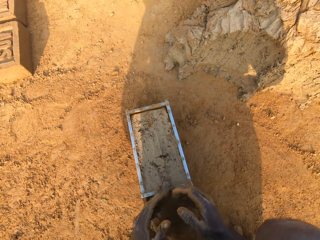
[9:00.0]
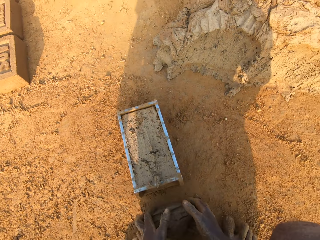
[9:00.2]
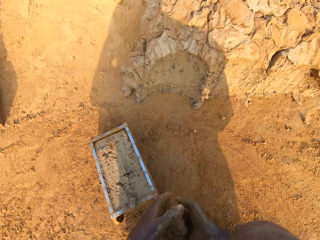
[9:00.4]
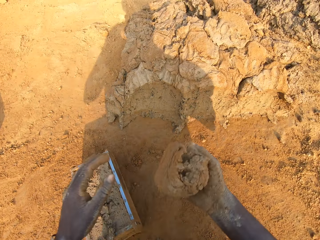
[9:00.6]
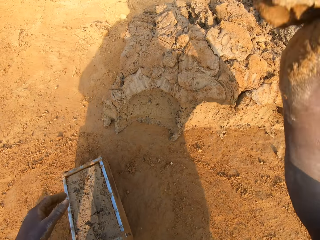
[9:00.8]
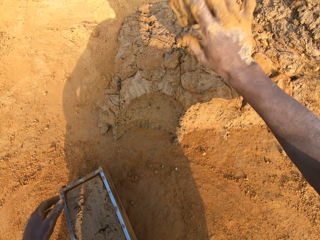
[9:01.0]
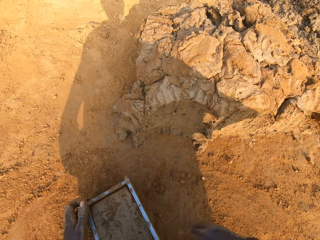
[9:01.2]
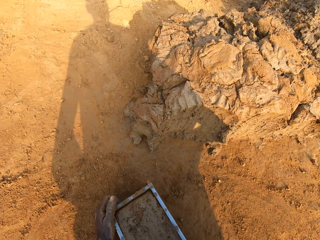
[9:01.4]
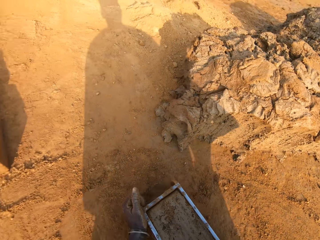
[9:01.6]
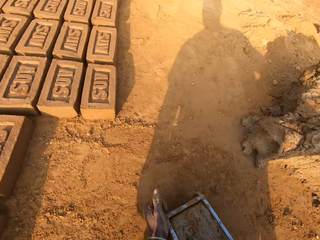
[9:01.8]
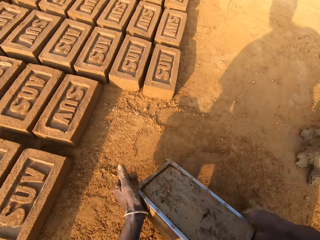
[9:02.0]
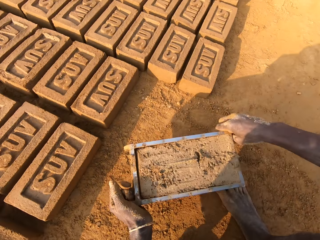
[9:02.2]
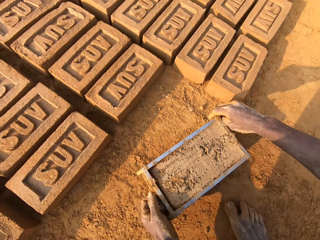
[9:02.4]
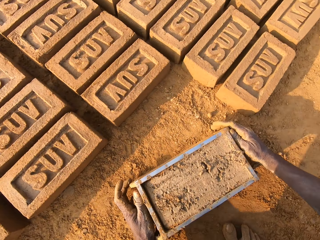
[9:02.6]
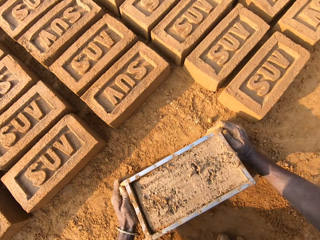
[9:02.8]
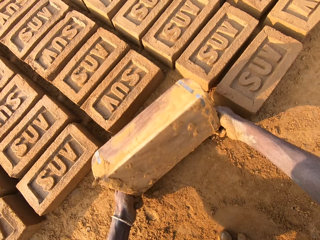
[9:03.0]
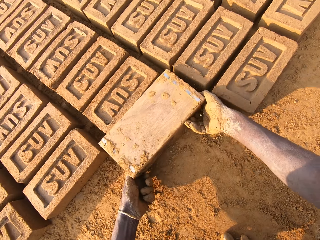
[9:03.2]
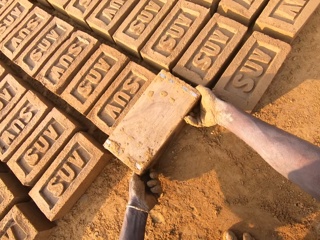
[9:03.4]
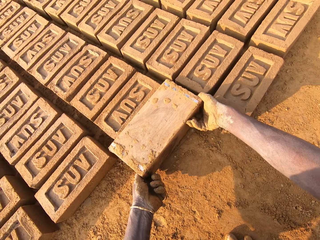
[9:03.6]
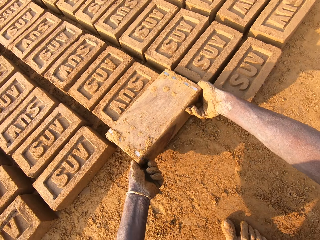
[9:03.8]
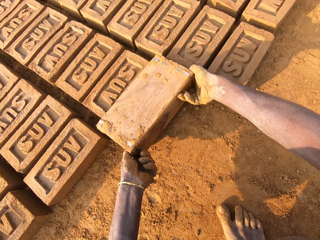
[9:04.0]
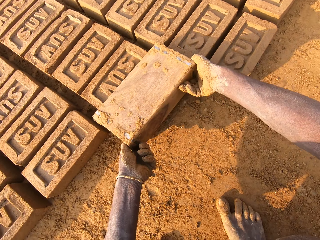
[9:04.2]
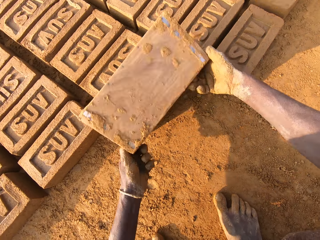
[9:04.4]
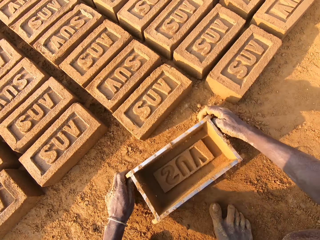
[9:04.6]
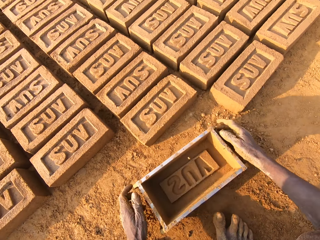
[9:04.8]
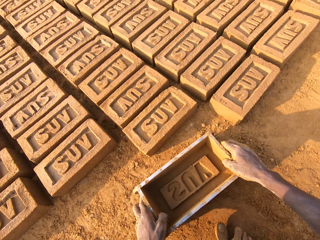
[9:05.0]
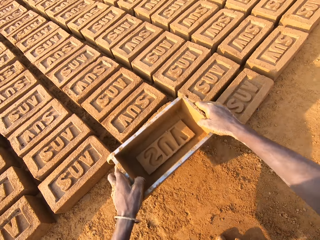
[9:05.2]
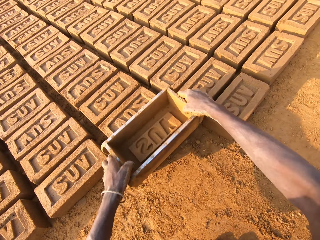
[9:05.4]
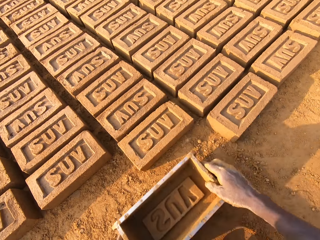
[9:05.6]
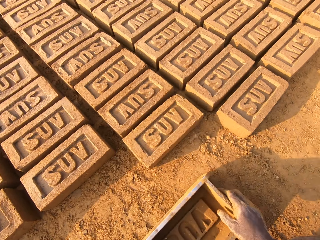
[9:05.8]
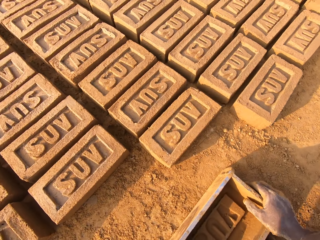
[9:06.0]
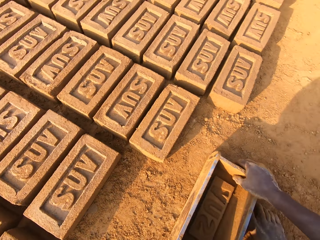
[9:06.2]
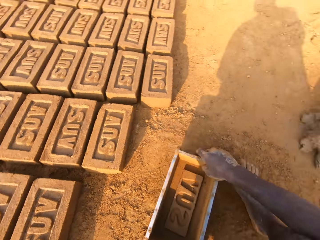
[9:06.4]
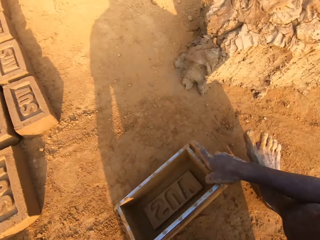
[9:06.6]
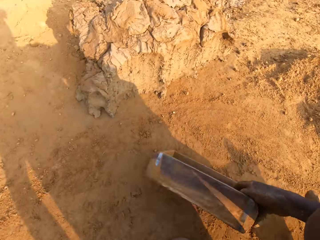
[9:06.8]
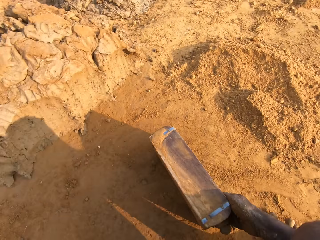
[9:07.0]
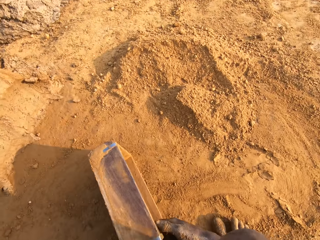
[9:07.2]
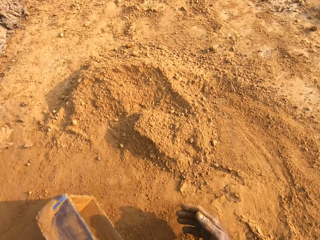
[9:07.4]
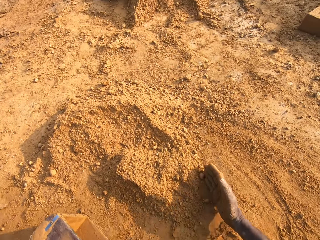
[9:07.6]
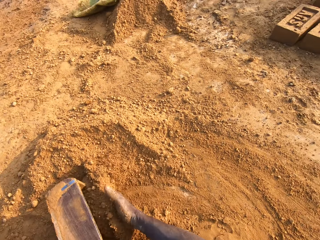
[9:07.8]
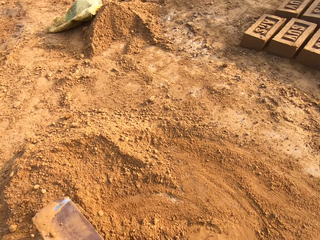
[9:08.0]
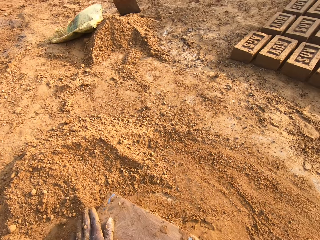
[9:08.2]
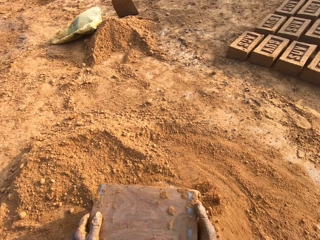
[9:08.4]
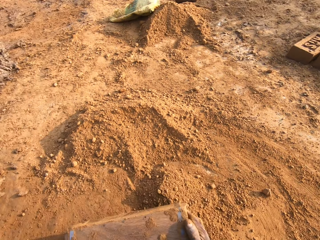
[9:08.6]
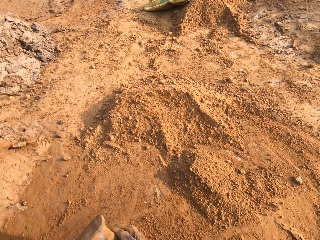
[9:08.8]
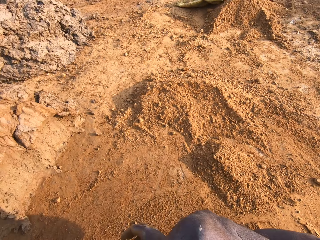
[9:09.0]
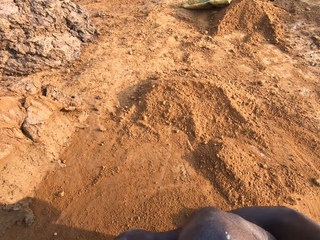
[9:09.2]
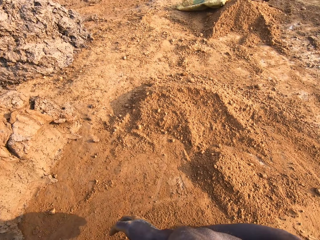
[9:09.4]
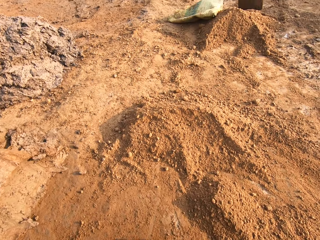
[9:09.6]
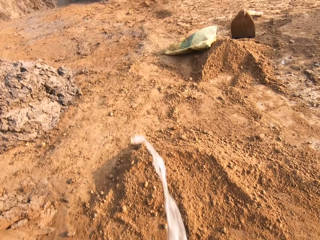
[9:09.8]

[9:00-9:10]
The camera wearer cuts out excess clay mix from the brick mold with both hands. He throws the portion of clay mix on the floor with his right hand. He moves the brick mold with his hands. He pours clay mix from the brick mold on the ground. He puts the brick aside. He presses the clay mix with the brick mold. He moves the brick mold with his hands. He puts sand into the brick mold with his right hand.

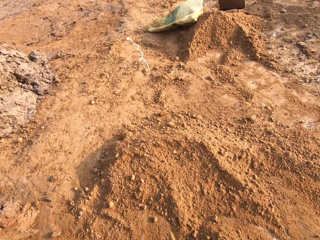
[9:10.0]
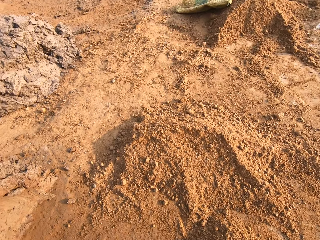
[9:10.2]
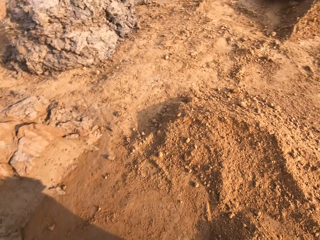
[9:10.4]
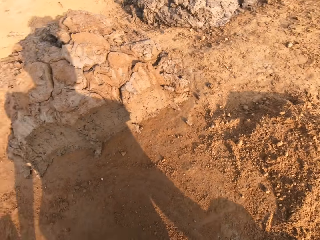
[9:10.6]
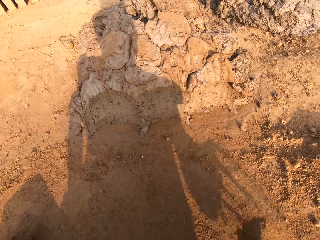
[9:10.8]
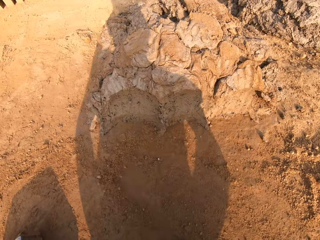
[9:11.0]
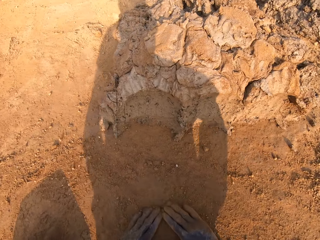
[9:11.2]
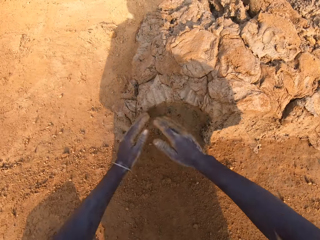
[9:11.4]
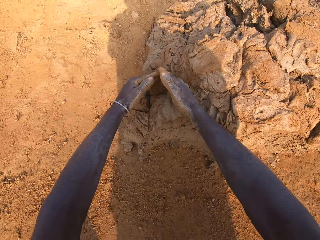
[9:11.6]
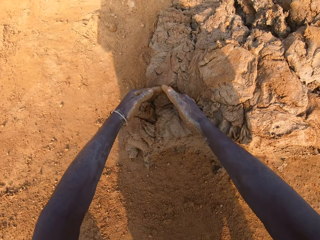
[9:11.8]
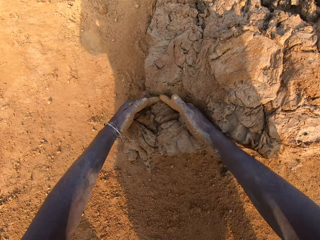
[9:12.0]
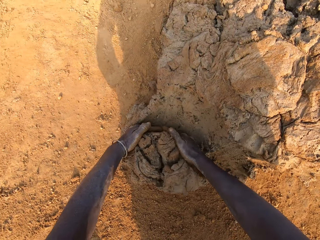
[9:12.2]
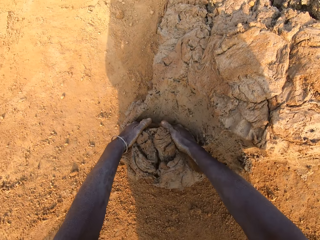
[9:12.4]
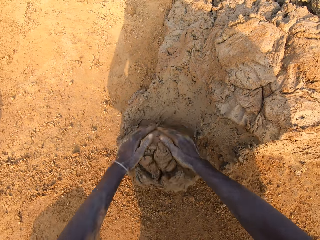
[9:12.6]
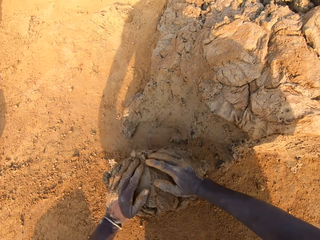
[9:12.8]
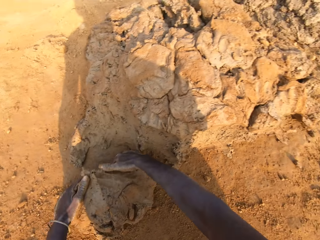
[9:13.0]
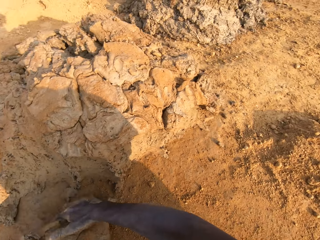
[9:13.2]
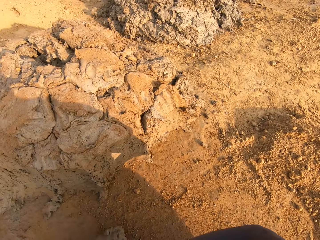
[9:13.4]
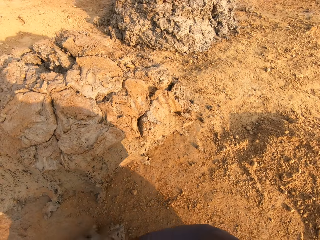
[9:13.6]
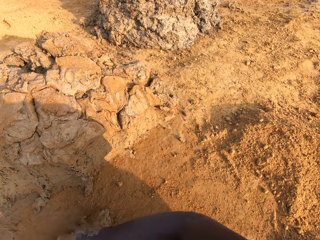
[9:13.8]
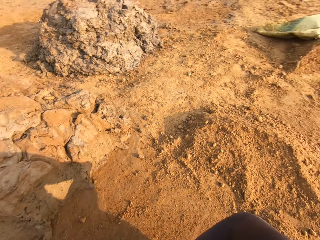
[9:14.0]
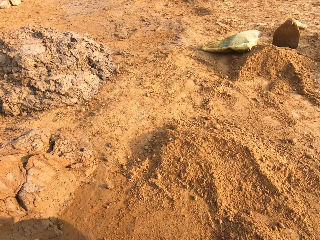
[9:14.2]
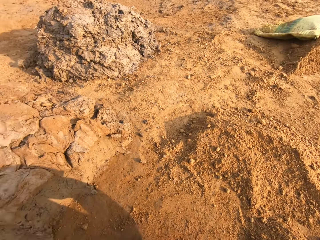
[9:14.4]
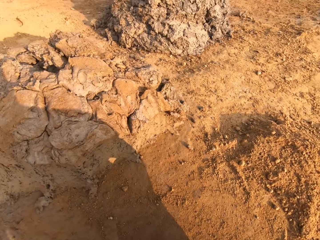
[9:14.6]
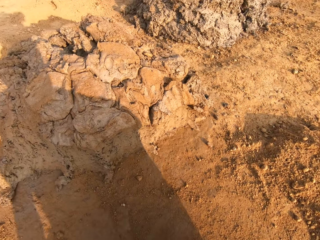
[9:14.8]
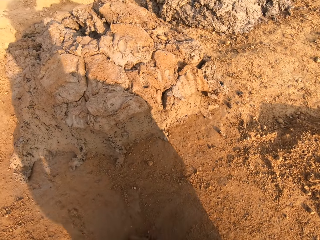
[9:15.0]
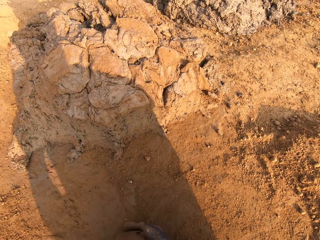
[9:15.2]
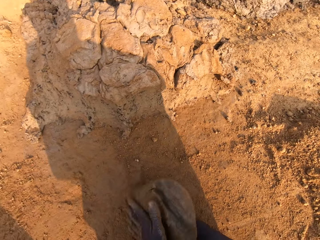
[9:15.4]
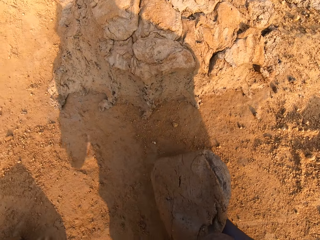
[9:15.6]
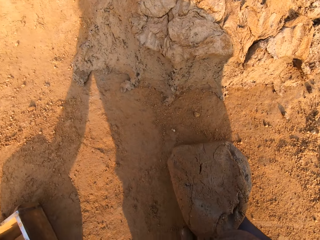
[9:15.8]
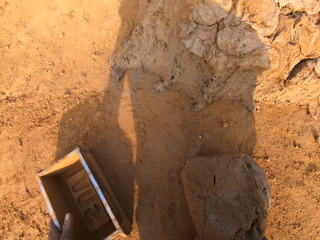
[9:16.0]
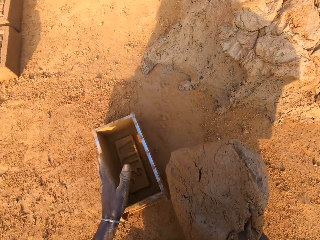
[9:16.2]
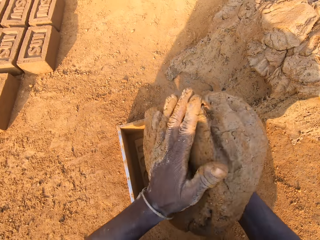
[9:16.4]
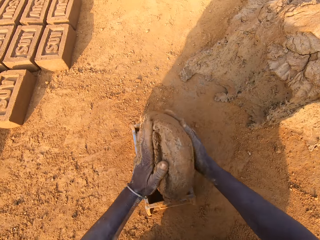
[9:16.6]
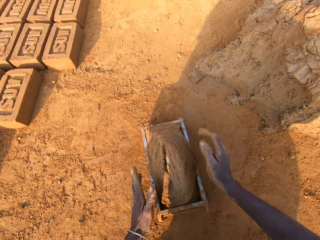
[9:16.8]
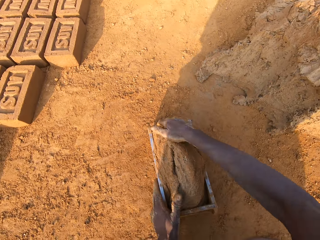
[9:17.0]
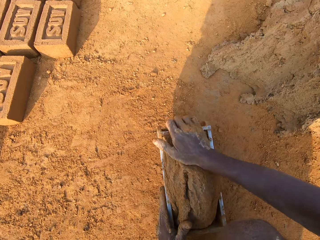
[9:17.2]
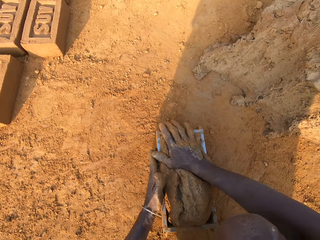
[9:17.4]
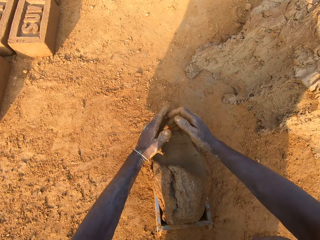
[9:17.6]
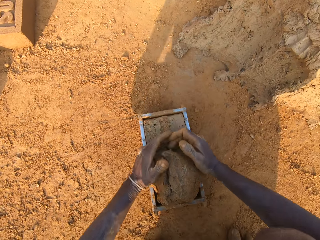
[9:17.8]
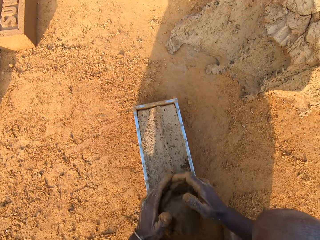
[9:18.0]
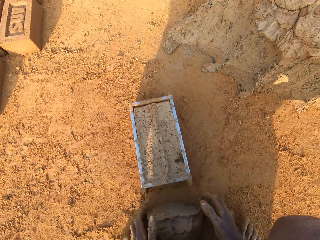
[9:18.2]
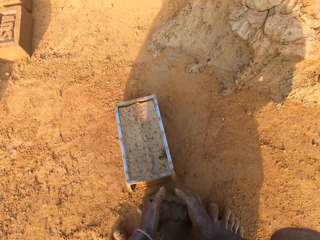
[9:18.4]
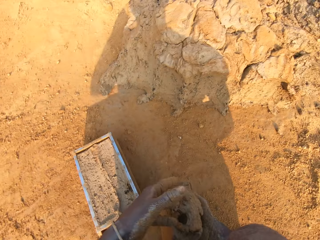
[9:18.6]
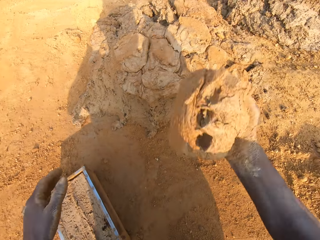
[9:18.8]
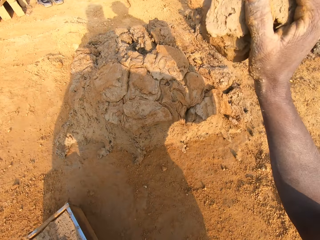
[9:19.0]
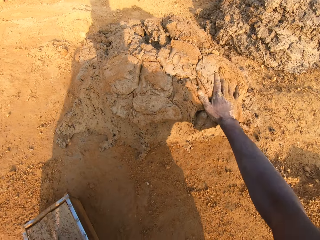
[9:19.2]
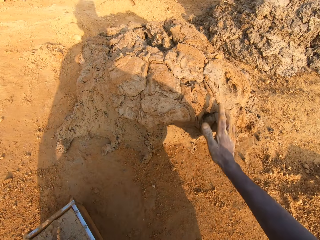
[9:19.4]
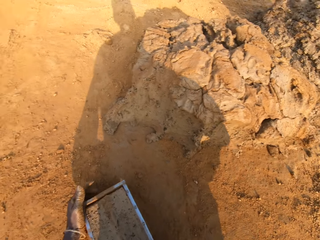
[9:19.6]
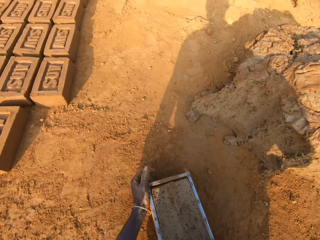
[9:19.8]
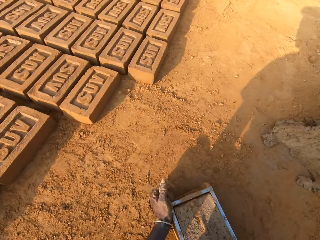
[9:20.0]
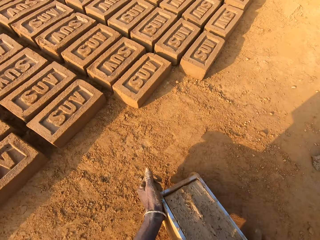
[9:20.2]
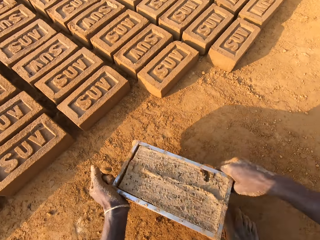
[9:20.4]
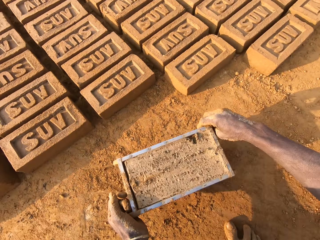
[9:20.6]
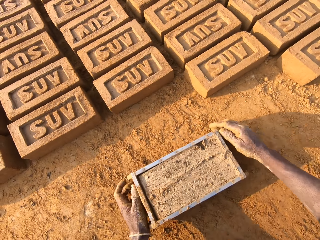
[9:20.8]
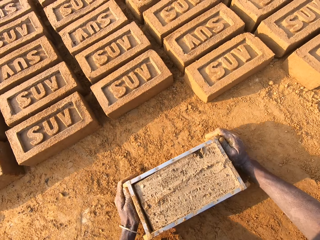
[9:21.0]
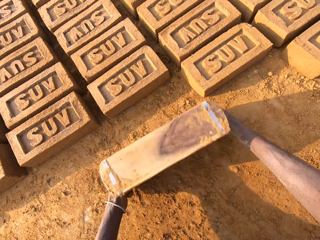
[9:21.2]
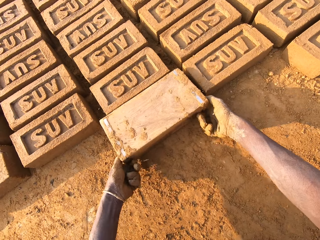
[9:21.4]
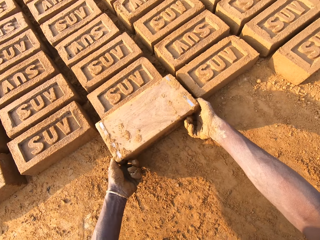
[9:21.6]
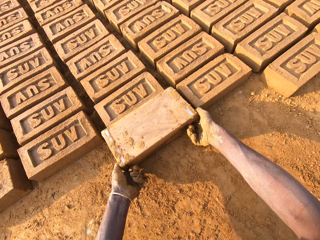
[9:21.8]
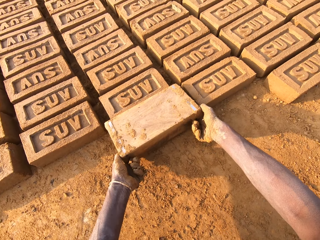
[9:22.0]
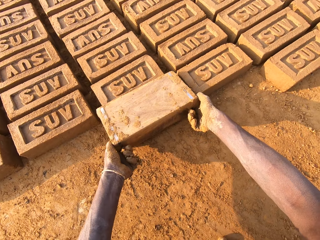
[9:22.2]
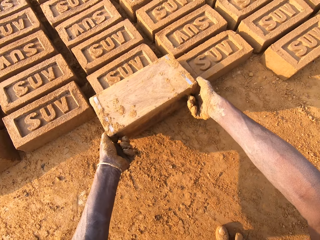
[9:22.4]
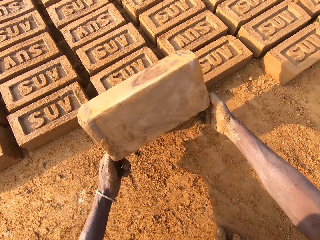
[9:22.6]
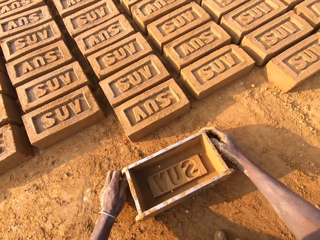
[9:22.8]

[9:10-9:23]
The camera wearer spits on the ground. He cuts out a portion of clay mix with both hands. He picks up mud. He cuts out a portion of clay mix again. He shifts the iron brick mold on the ground with his left hand. He takes the iron brick mold. He drops the concrete in his hand in the iron brick mold. He removes the excess concrete from the iron brick mold. He drops the excess concrete on the heap of concrete on the ground. He moves the iron brick mold with his two hands. He turns the iron brick mold on the ground. He puts down the brick.
